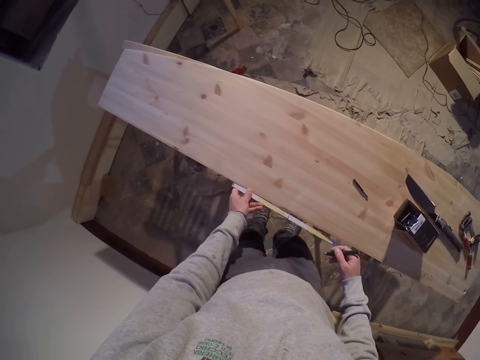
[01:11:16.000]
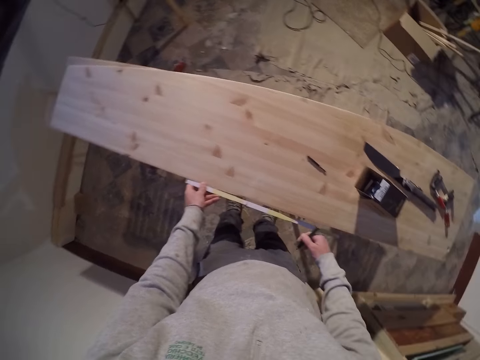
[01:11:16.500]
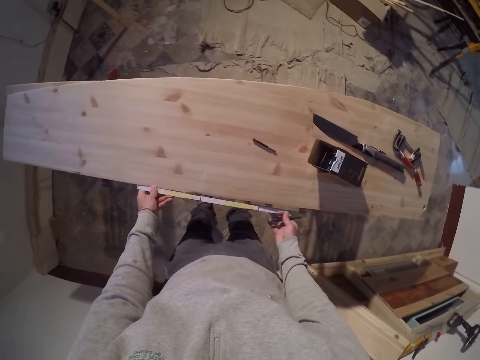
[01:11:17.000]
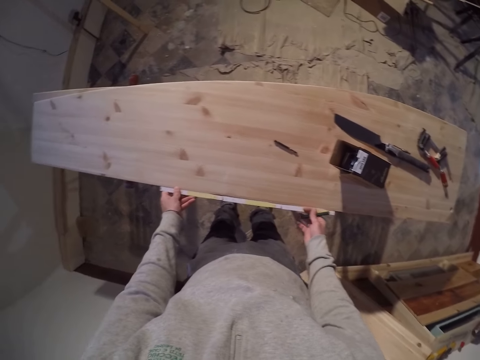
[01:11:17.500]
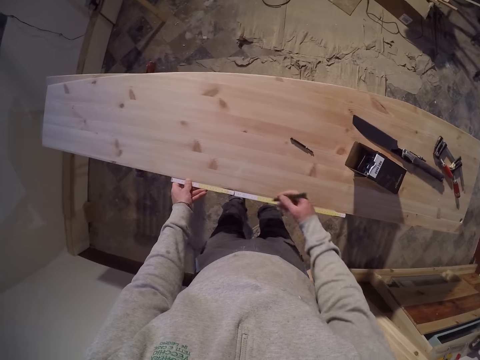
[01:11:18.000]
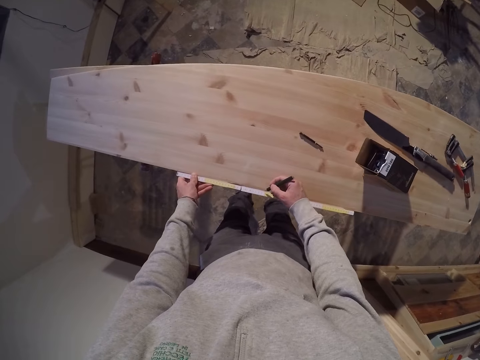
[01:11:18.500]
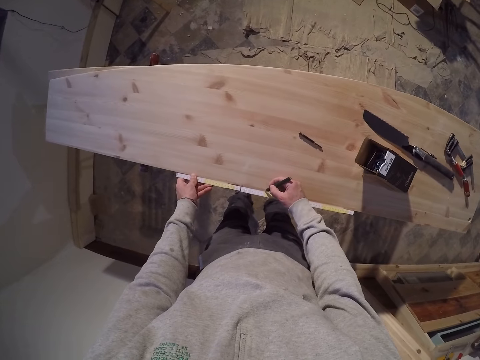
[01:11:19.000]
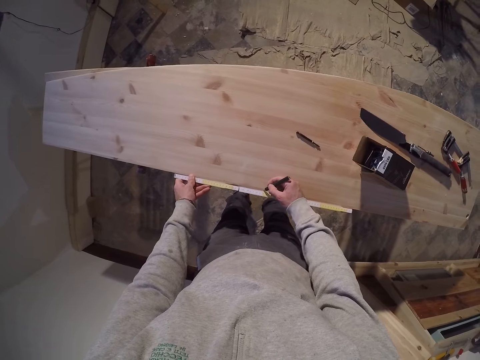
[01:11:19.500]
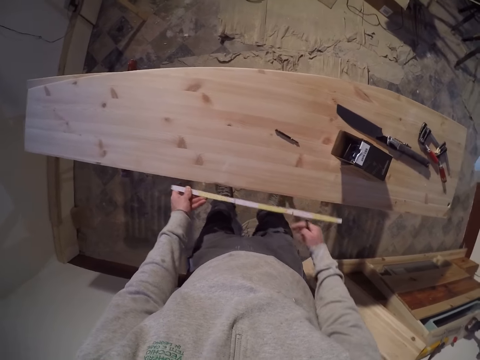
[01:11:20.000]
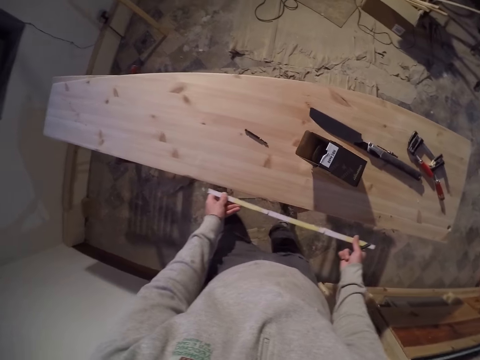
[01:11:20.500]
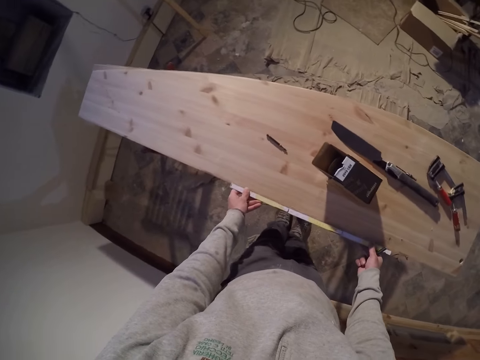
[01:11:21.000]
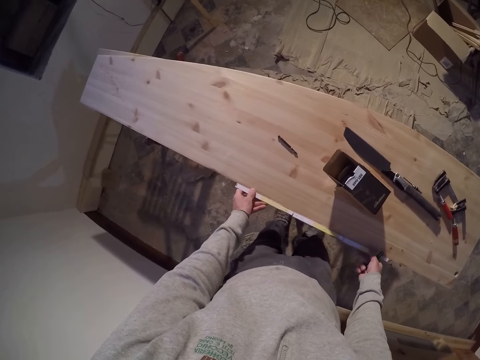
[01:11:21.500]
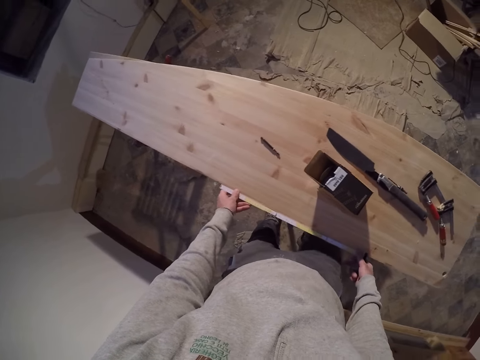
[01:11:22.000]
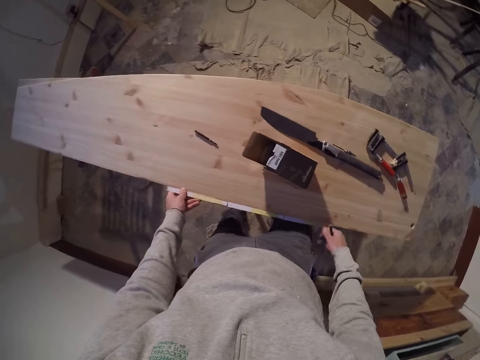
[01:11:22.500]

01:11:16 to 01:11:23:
The camera wearer measures the table. They make marks on the wood. They measure the table.

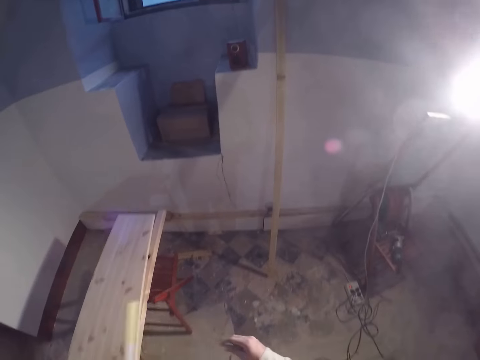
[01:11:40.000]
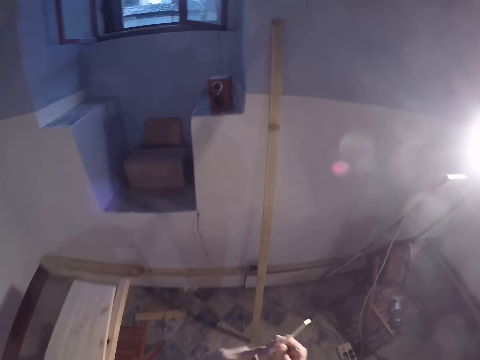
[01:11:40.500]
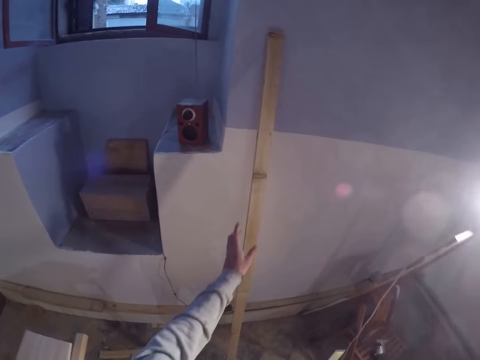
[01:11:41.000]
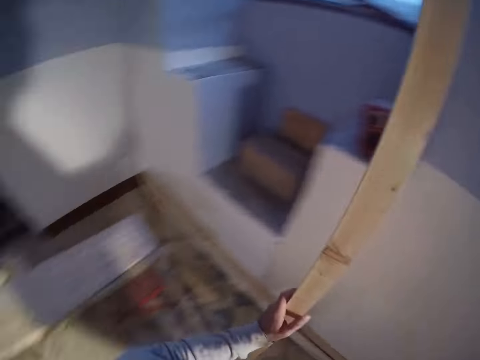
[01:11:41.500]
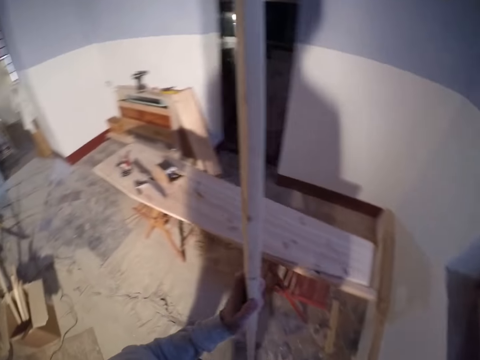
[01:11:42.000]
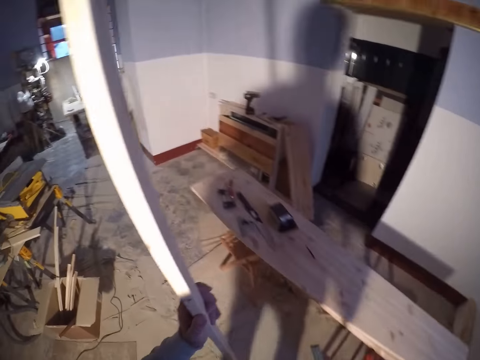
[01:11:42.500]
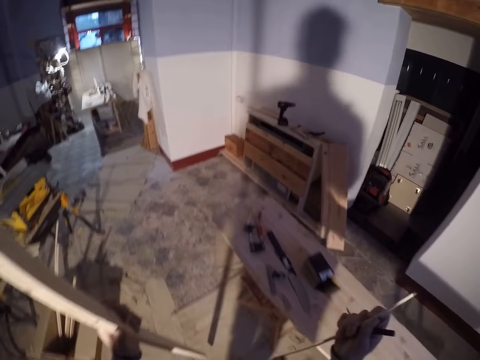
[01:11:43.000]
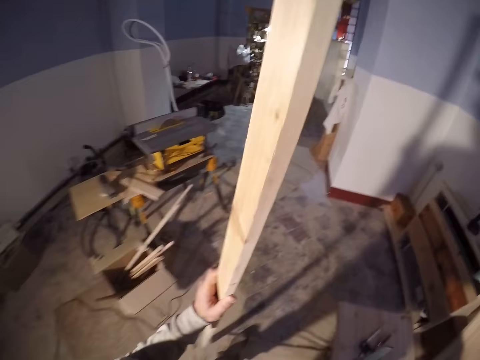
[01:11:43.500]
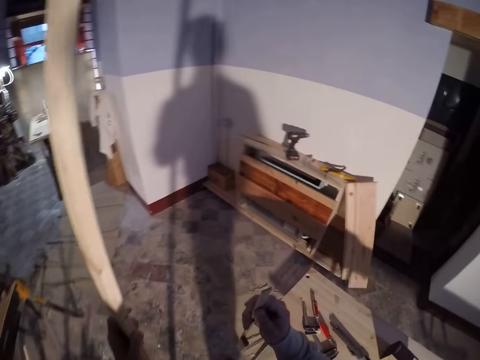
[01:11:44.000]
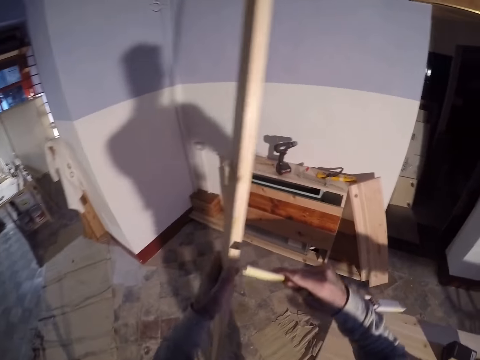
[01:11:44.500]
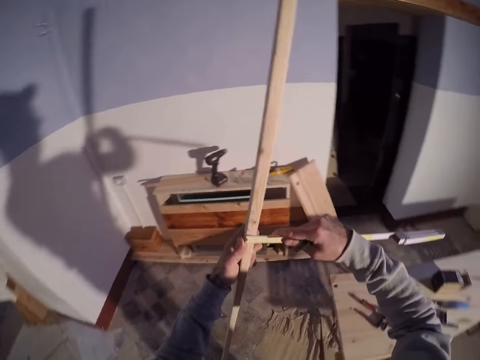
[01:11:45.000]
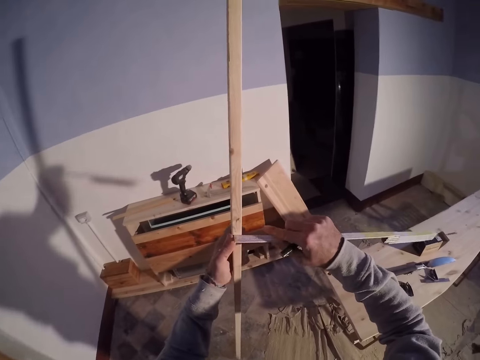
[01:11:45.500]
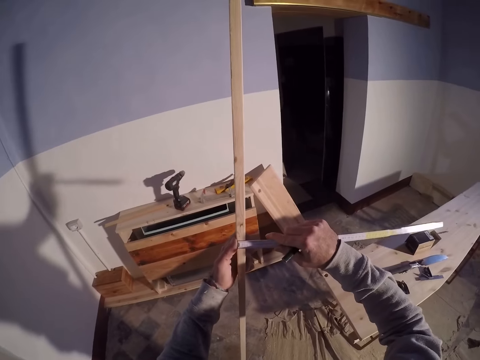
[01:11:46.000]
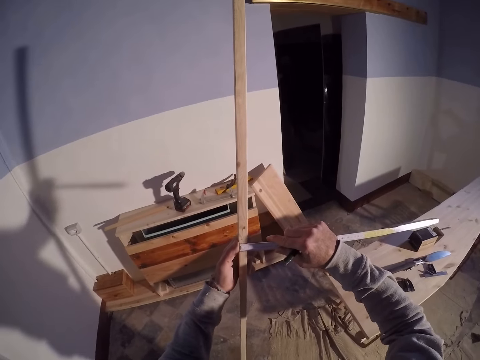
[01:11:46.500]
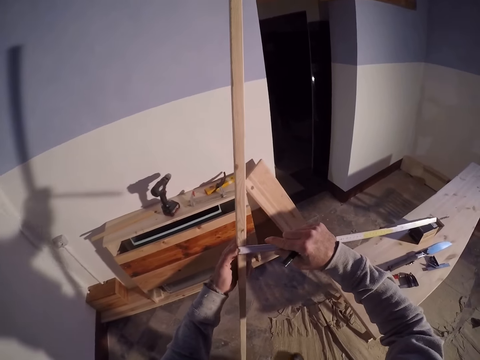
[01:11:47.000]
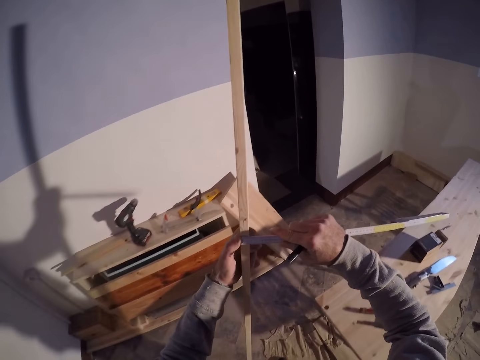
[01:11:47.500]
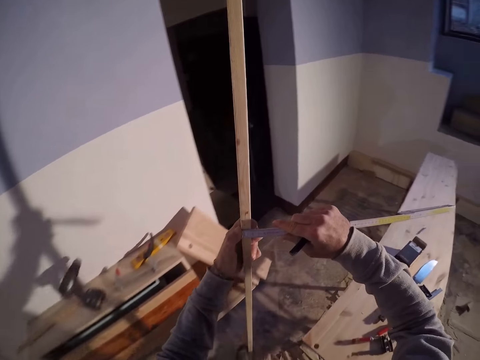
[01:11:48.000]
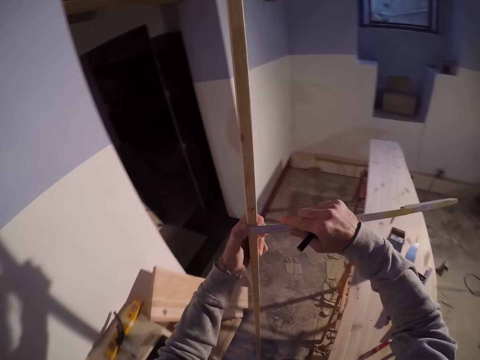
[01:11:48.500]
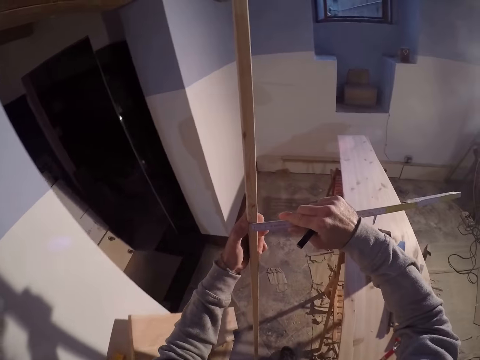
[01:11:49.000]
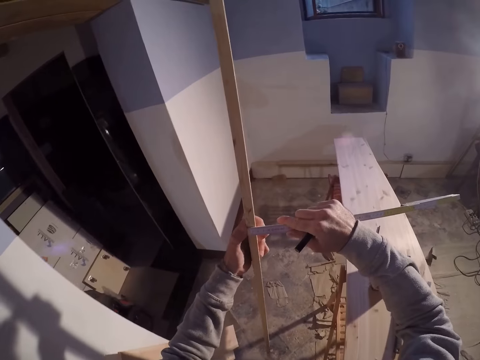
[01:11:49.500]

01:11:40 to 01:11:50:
The camera wearer puts the metal on the table. He picks up a long wood from a wall with his left hand. He walks around the house. He sets the measuring ruler on the long wood with his right hand. He measures the wood.

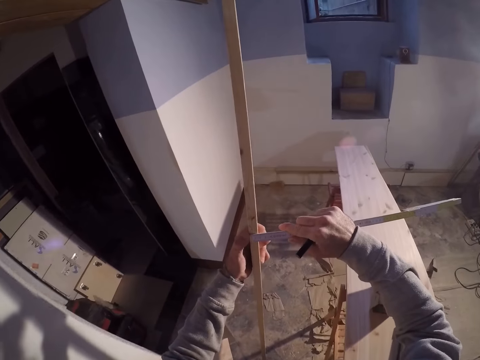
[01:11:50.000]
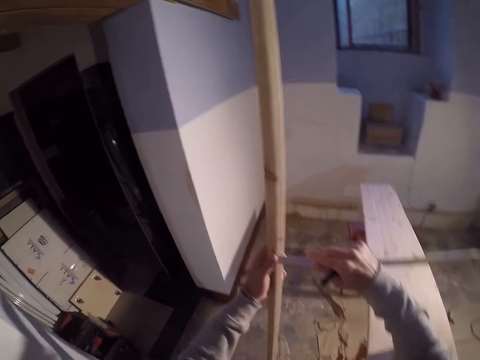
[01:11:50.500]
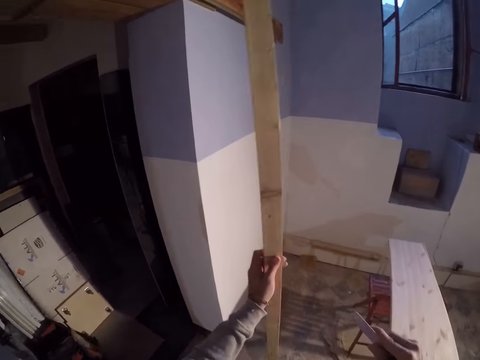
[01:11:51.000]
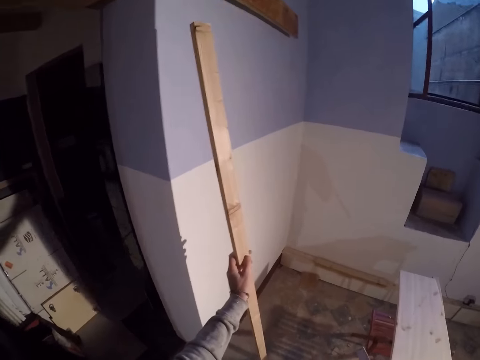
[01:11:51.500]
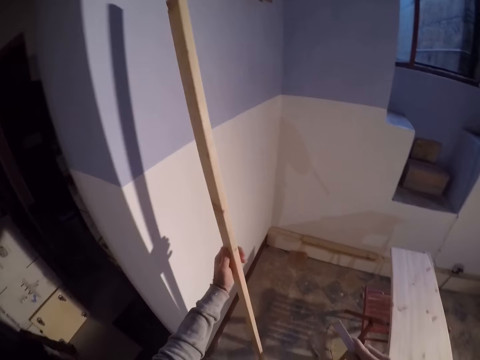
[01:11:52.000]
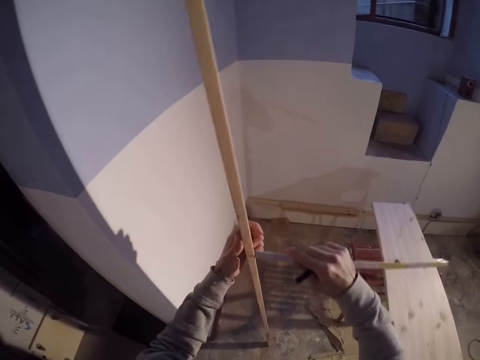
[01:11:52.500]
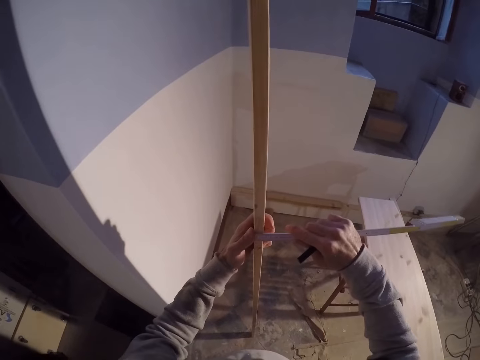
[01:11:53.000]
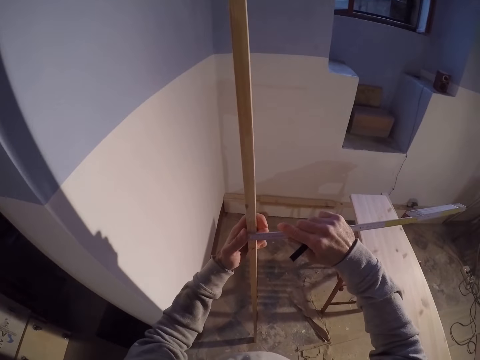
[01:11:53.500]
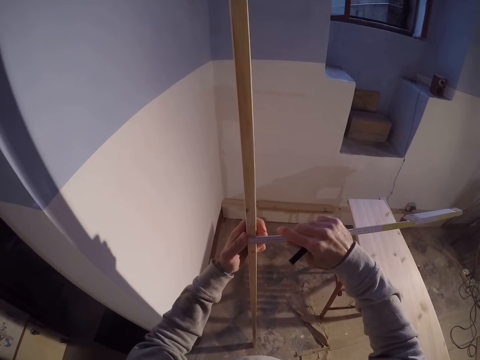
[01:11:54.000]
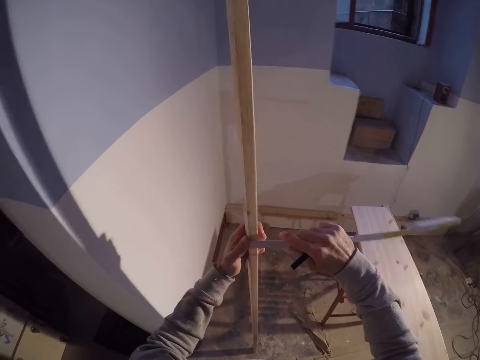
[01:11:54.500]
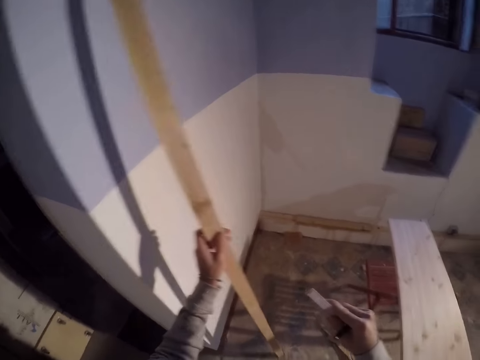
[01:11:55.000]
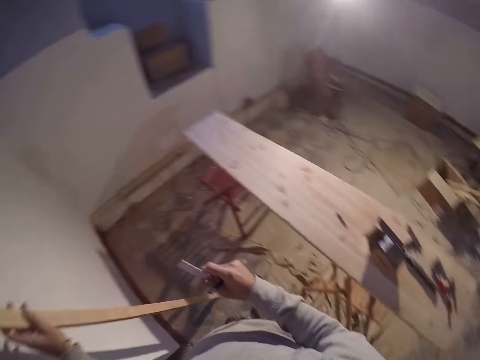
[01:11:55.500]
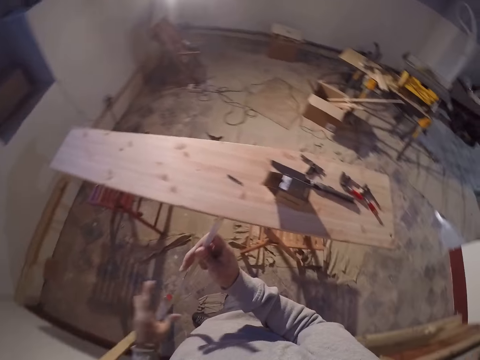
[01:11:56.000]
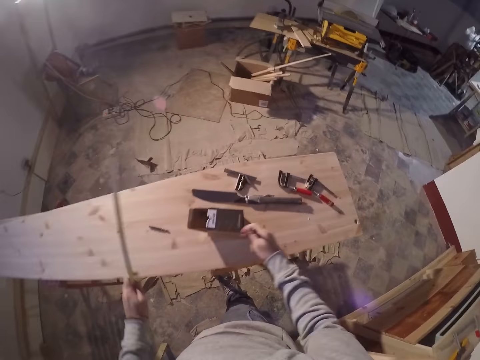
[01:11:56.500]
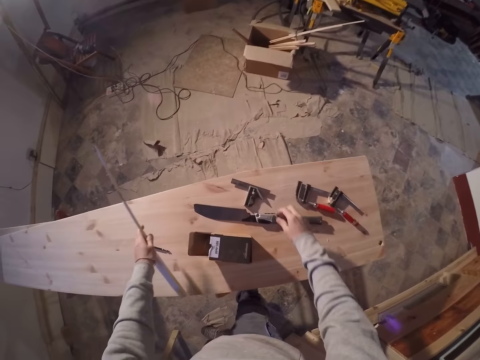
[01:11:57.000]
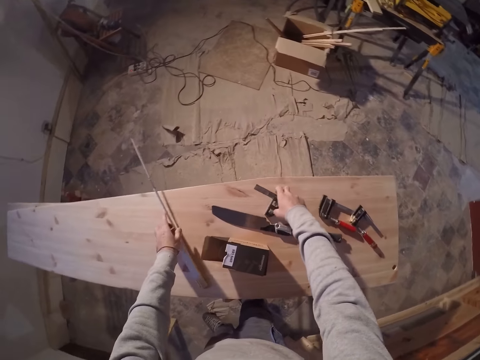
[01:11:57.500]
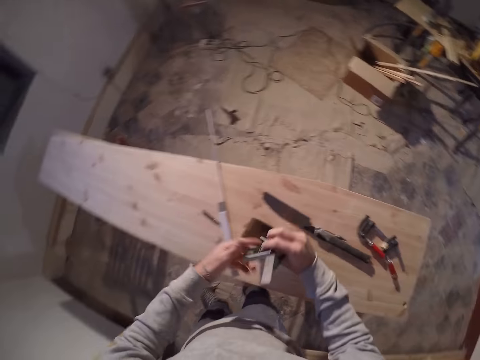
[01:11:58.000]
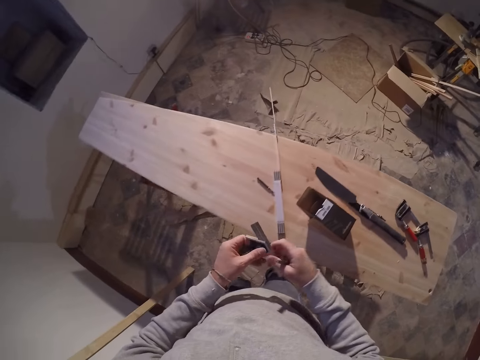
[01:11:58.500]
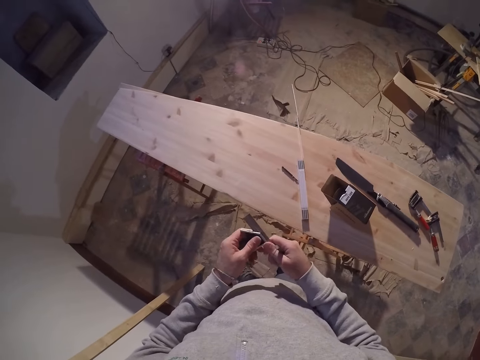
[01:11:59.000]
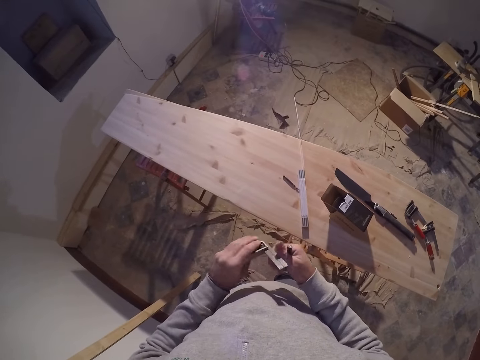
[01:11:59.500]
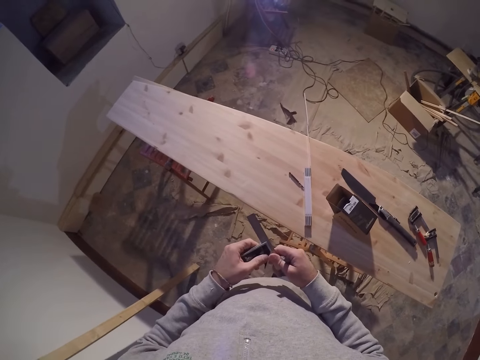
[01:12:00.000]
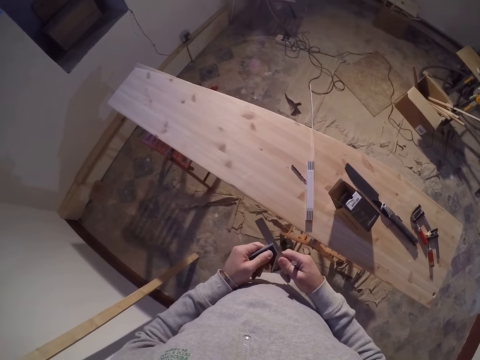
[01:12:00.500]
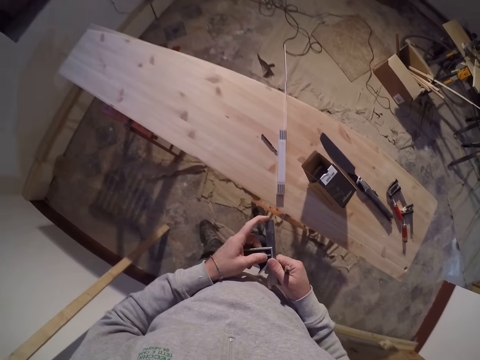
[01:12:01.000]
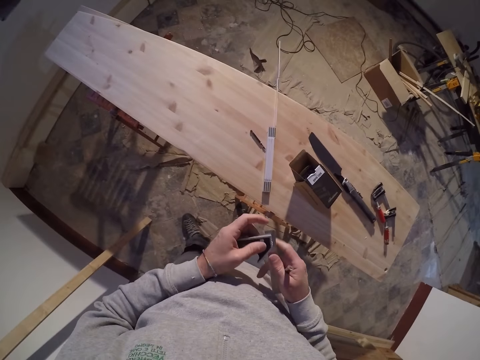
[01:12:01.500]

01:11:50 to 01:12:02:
The camera wearer measures the wood. He rests the long wood on the wall with his left hand. He picks up the t-square or ruler on the board with his right hand. He drops the measuring ruler on the board with his left hand. He passes the measuring tape from his right hand to his left hand. He adjusts the t-square with both hands.
